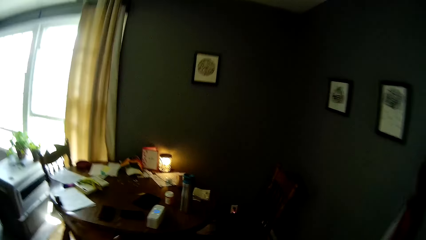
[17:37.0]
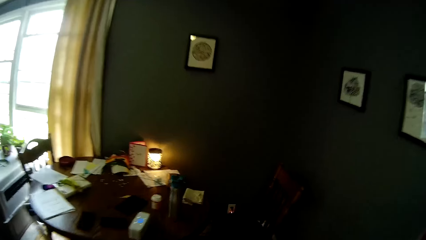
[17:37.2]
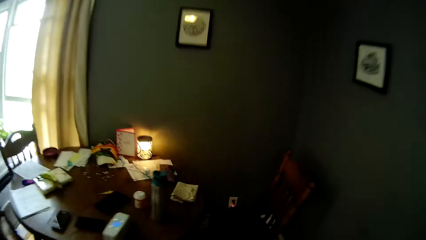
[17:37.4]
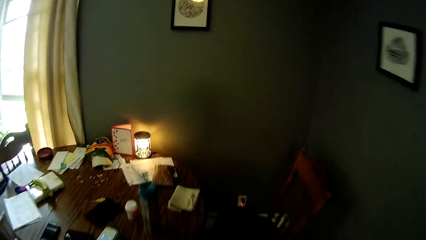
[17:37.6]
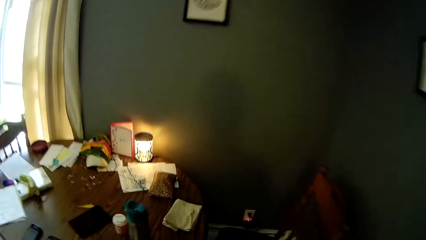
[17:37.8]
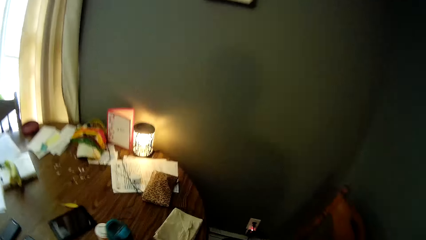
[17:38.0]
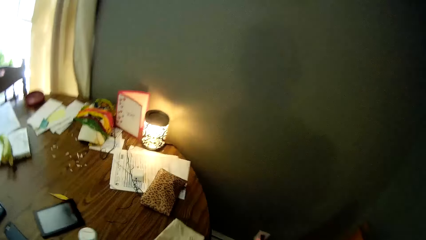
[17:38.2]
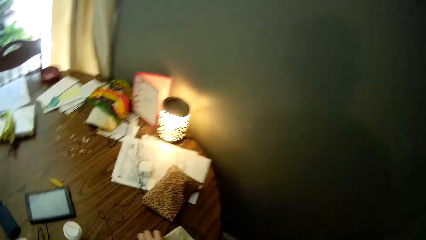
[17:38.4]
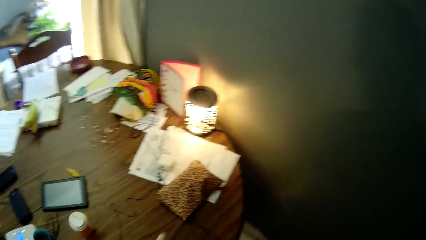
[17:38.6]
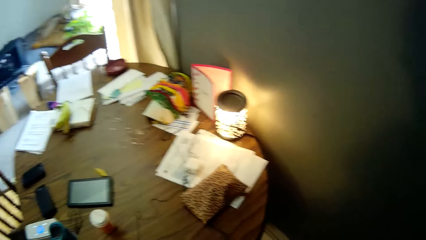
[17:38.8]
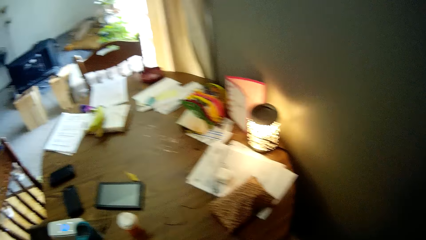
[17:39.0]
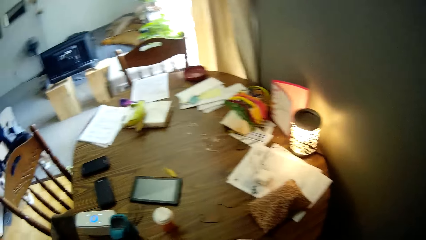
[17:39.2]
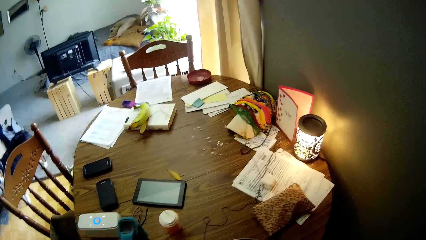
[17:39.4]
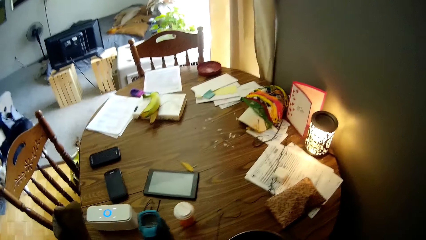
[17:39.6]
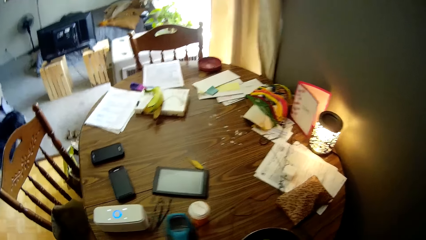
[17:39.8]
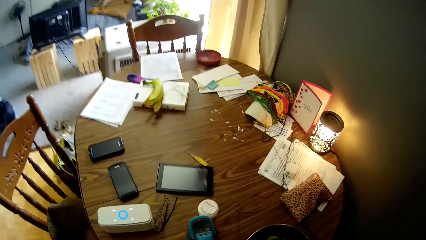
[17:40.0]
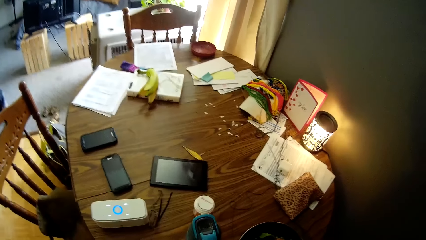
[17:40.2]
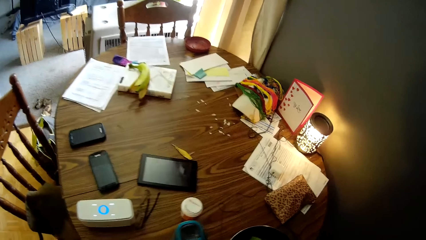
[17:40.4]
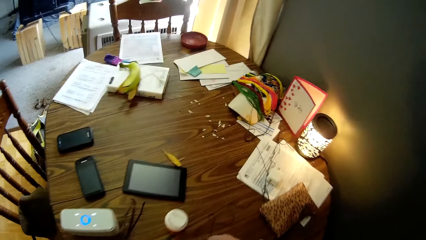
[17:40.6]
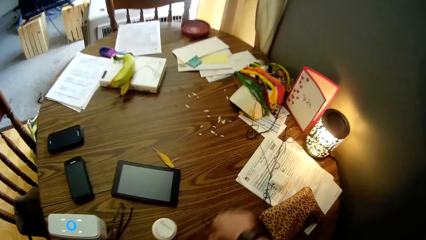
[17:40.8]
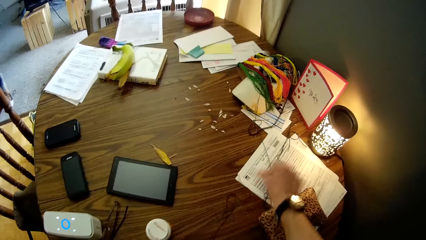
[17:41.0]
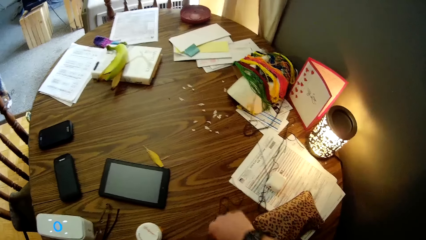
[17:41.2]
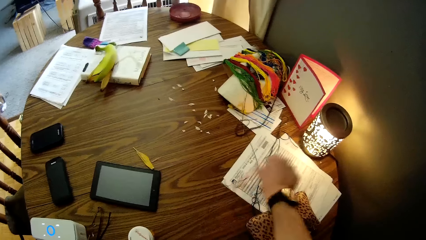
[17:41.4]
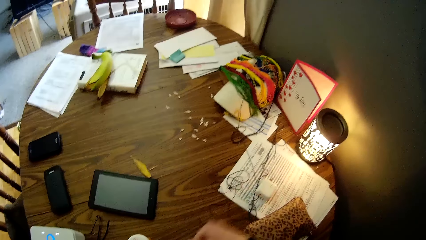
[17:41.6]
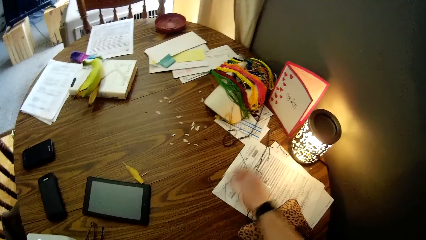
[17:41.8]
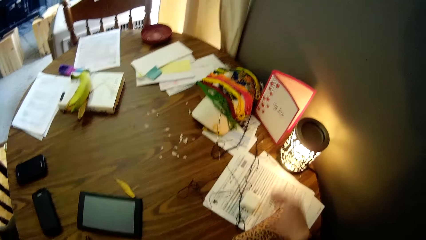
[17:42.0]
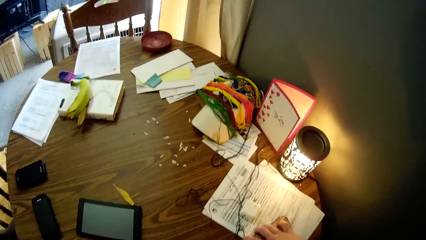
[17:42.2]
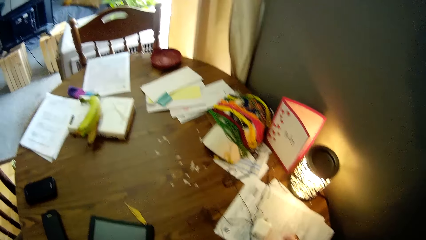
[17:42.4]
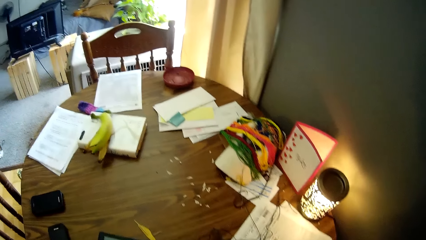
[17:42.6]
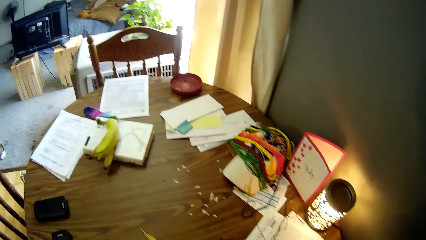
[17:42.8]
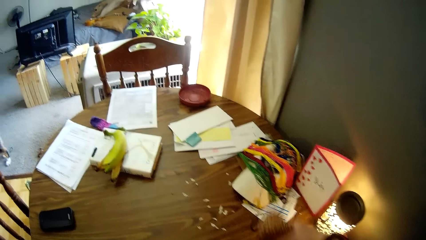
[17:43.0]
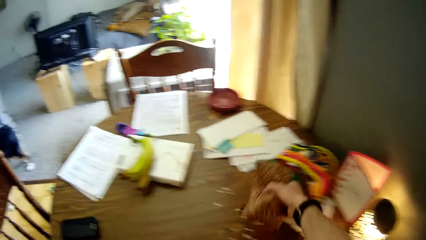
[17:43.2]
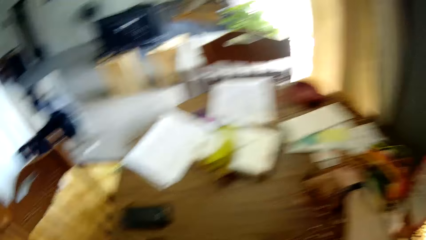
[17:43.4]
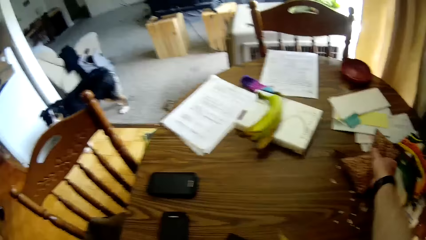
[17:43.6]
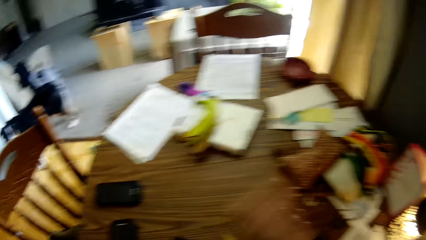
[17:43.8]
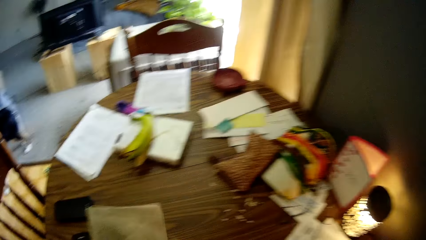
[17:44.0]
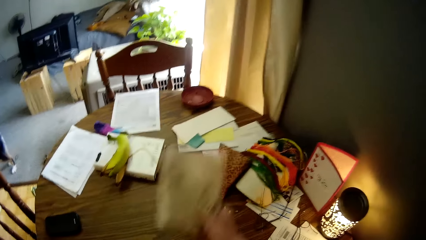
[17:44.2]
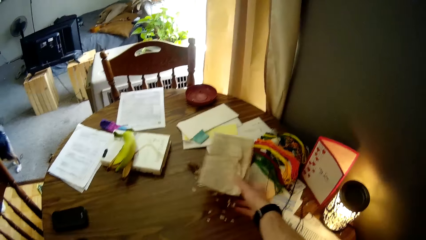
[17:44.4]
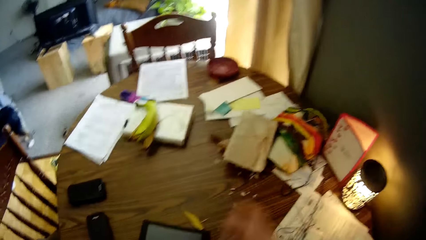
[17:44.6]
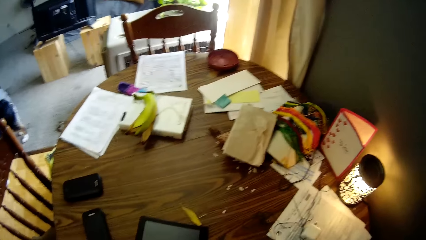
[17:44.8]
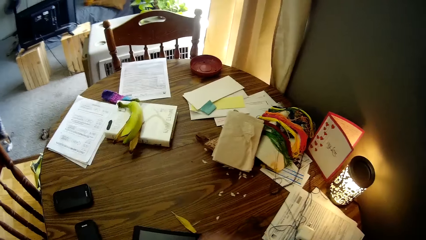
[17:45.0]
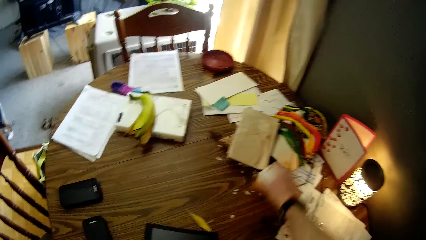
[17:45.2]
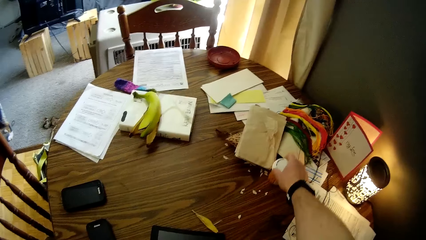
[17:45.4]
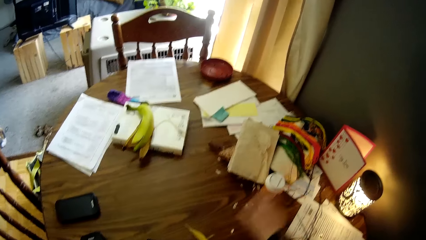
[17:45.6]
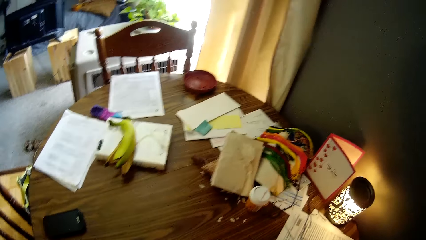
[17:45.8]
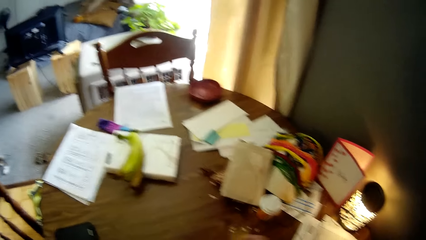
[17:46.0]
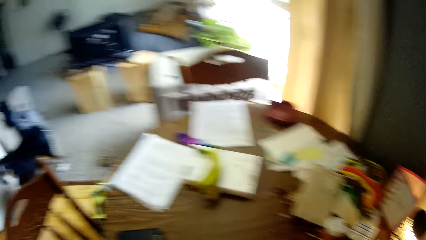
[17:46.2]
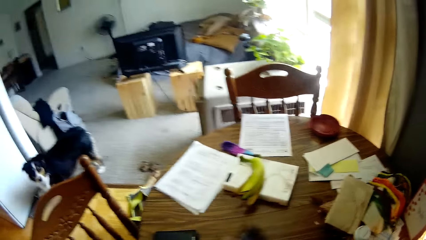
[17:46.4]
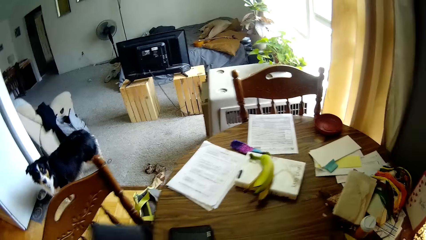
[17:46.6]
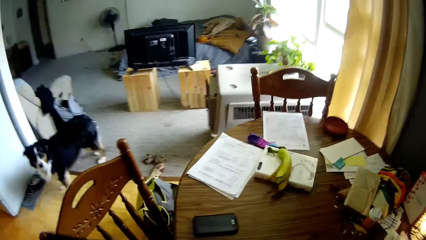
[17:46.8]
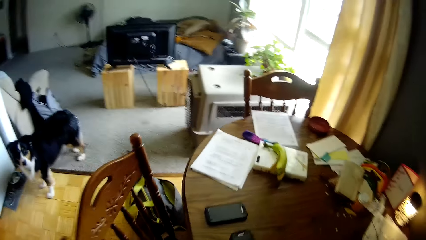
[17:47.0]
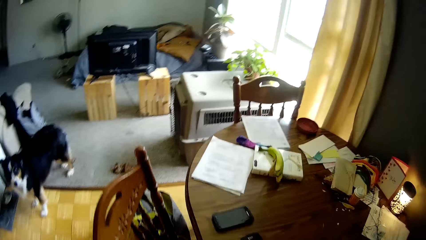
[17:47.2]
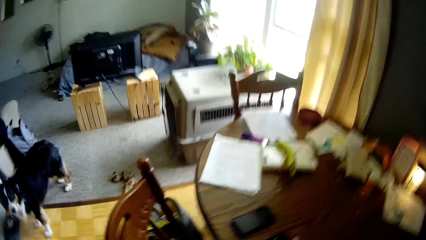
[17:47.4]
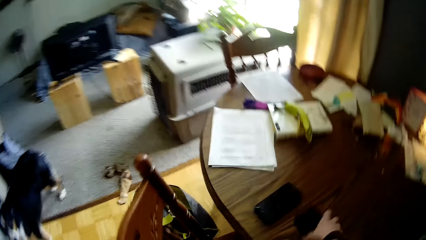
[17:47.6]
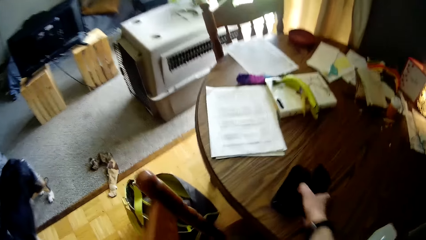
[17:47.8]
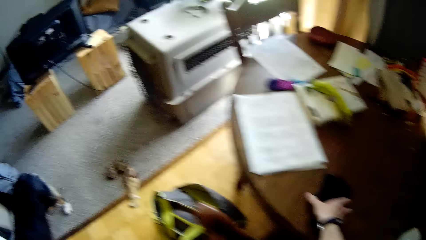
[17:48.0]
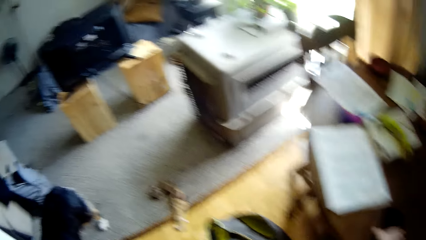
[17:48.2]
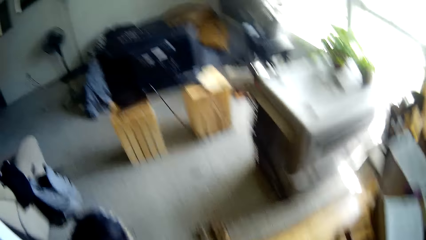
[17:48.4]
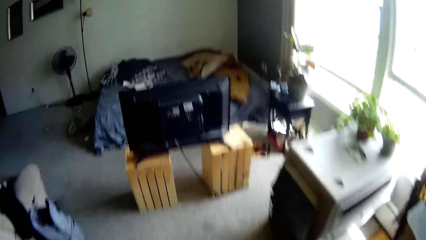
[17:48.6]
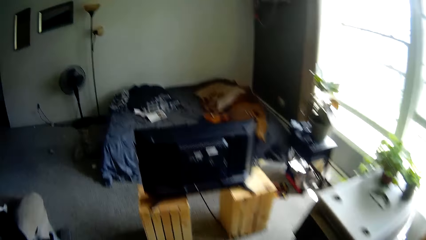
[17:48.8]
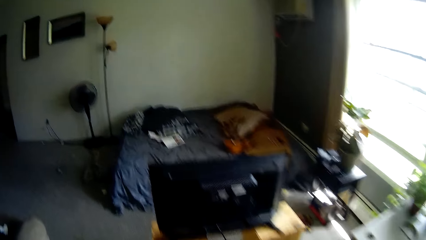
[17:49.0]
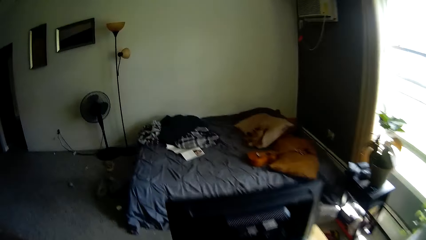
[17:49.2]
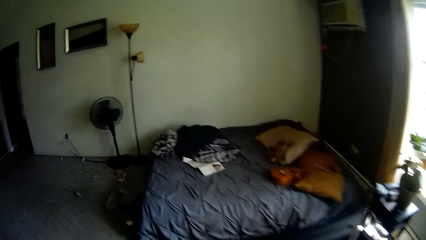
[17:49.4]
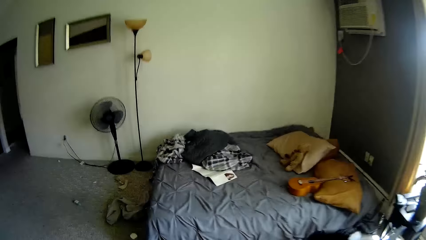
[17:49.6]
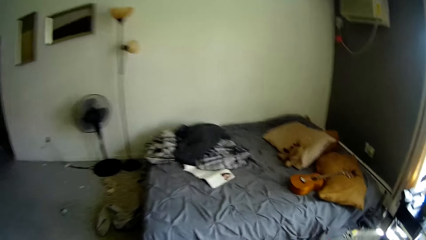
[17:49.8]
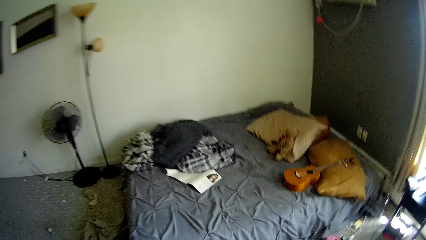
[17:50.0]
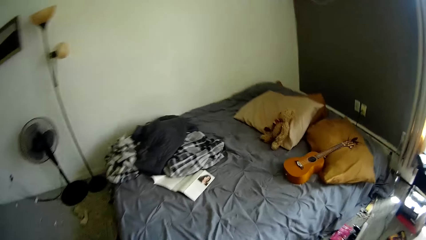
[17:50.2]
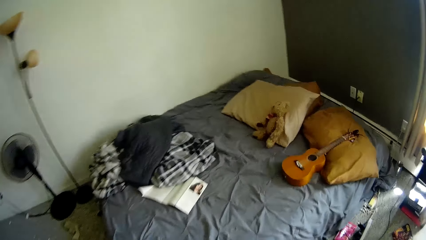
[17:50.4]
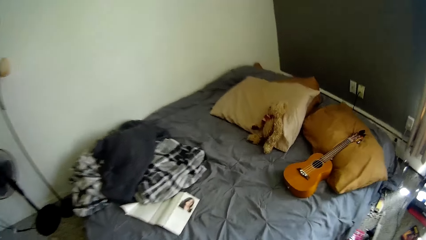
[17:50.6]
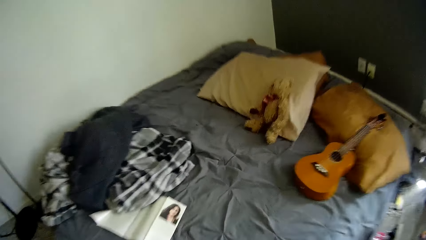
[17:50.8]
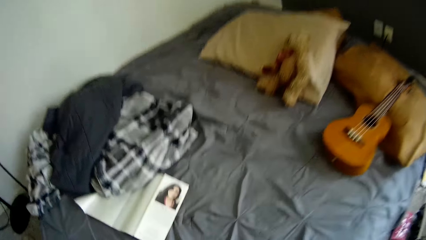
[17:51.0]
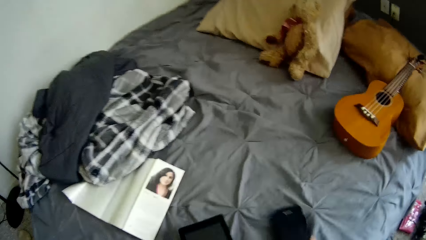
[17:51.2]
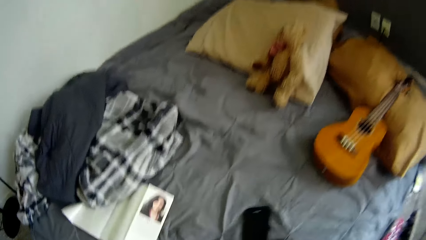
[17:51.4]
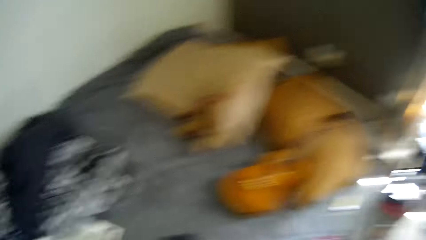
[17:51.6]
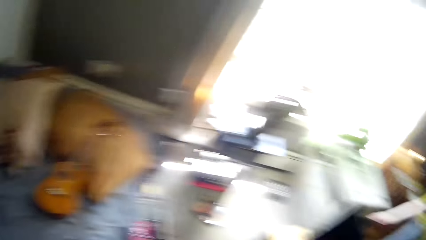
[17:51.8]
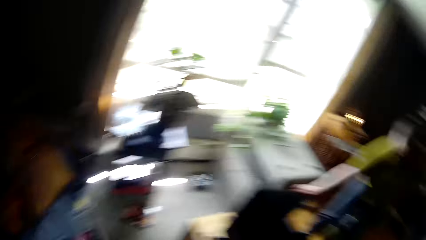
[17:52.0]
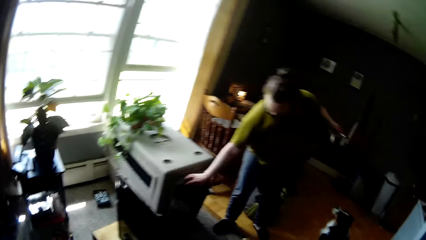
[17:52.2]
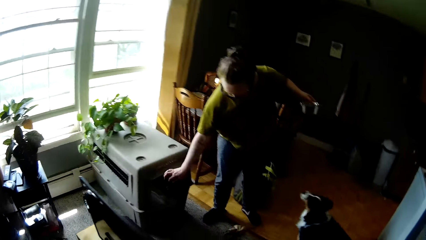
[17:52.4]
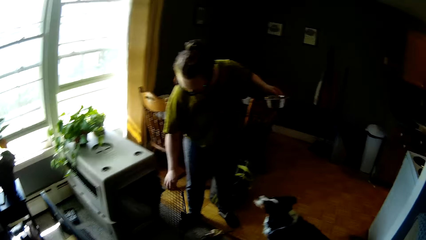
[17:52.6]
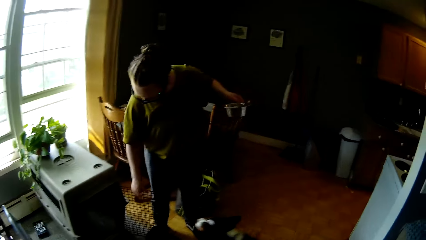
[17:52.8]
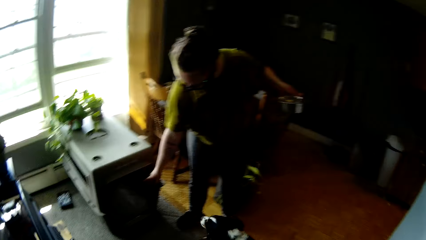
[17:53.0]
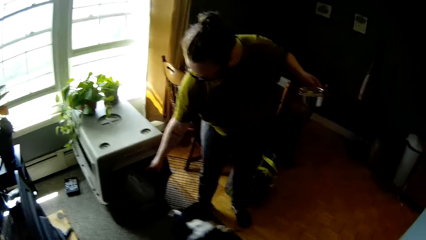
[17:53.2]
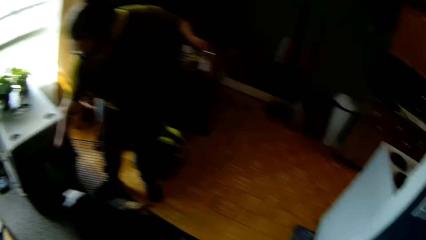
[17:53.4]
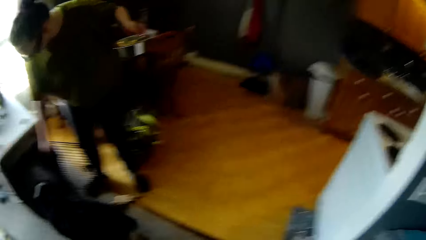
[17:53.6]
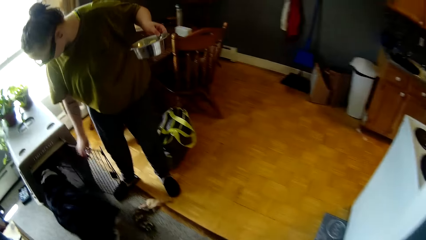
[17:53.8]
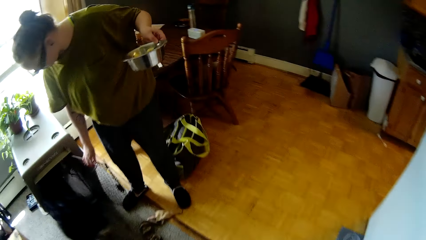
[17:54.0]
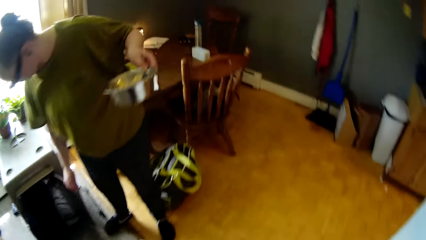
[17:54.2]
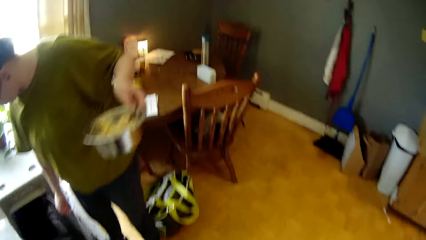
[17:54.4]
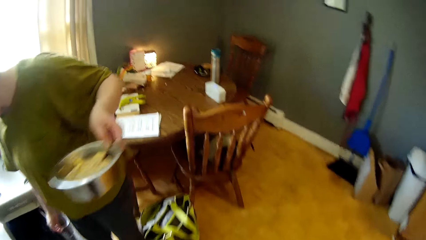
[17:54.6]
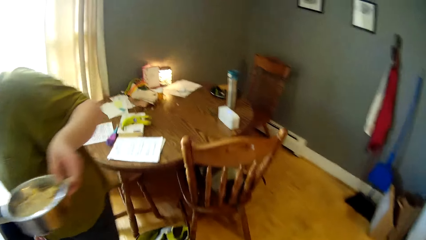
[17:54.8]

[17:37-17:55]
The camera wearer picks the cloth on the dining table with his left hand. He organizes the table. He places a bowl on the dining table with his right hand. He adjusts a rope on the dining table with his right hand. He repositions the purse on the dining table with his right hand. He drops the cloth on the dining table with his right hand. He repositions the drugs bottle on the dining table with his right hand. He picks a phone on the dining table with his right hand. He picks a phone again. He drops the phones on a bed with his right hand. The woman opens a cage door for the dog with her right hand. The dog walks into its cage.
